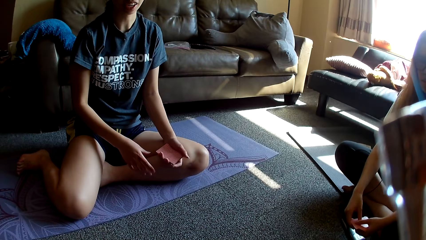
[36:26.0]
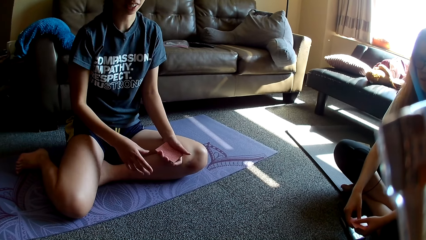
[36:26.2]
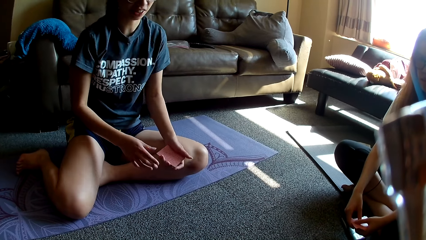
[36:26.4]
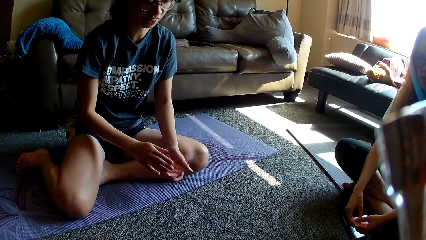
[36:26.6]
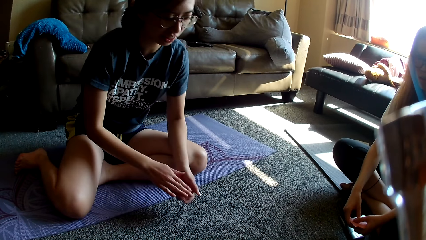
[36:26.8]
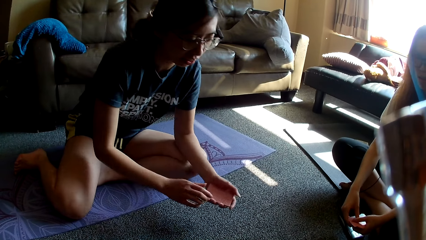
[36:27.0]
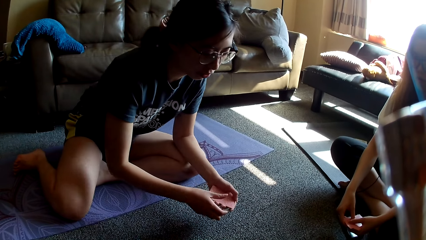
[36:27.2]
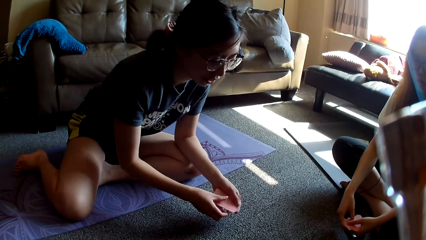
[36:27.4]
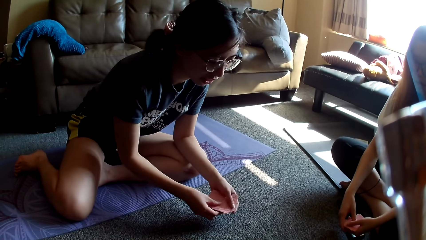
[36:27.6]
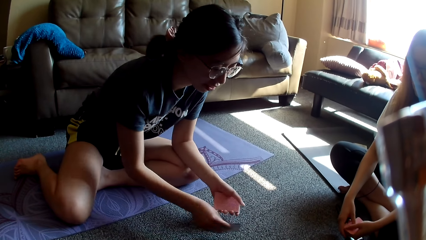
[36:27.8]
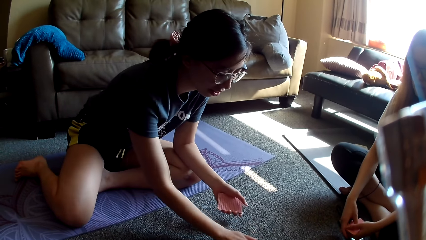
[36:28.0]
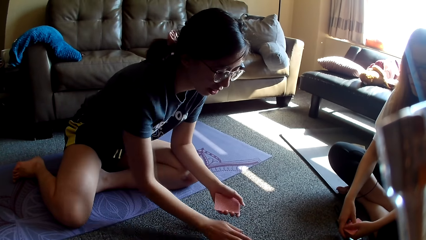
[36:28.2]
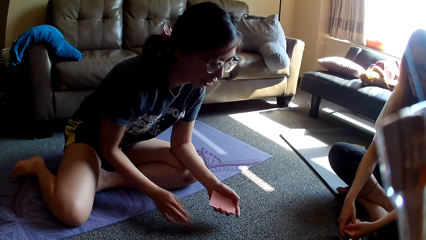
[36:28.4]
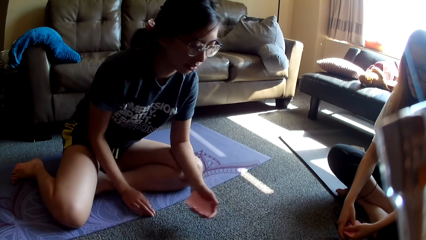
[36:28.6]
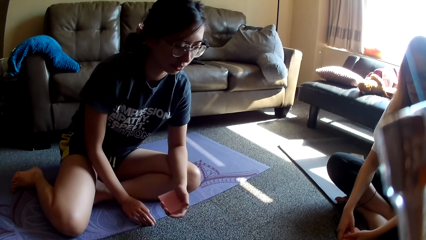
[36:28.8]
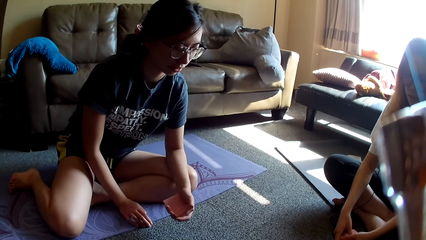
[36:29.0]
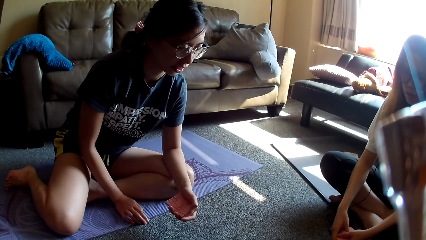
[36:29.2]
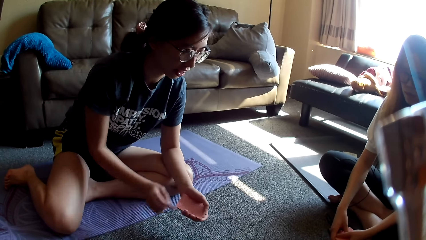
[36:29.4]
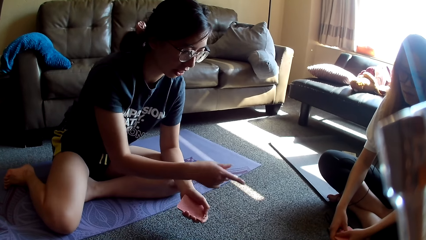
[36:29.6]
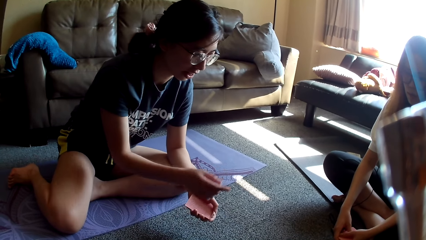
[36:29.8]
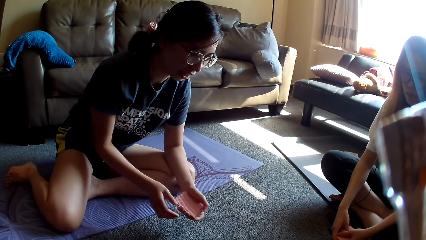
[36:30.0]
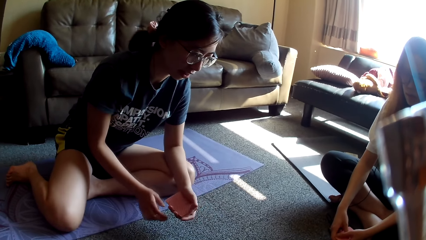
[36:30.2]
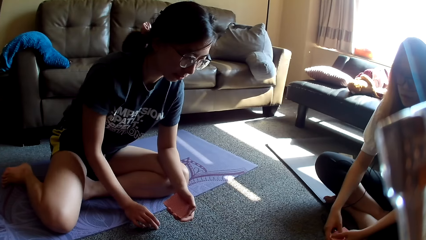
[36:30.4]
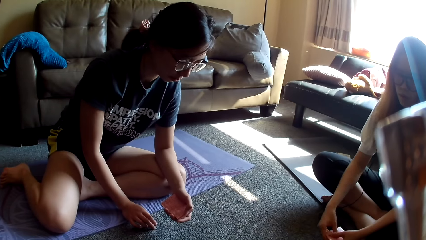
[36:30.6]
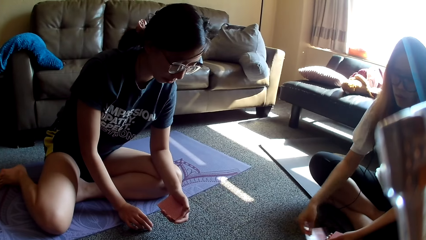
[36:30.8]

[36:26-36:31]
A lady hits the cards, picks up the card game and places a card on the floor. The lady rests a hand on the floor, points a finger ahead and rests a hand on the floor.

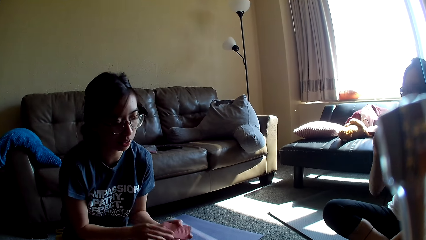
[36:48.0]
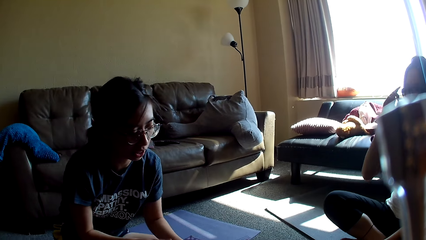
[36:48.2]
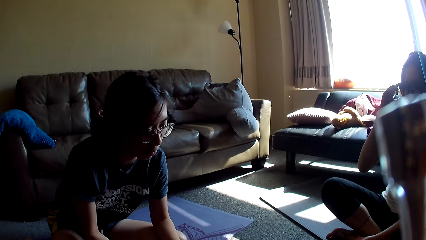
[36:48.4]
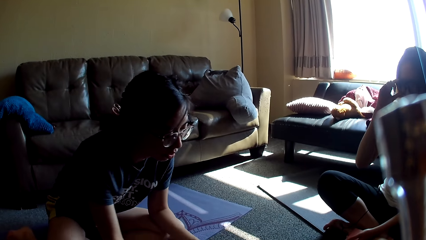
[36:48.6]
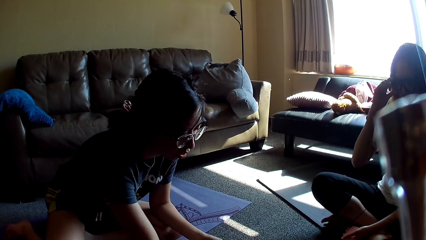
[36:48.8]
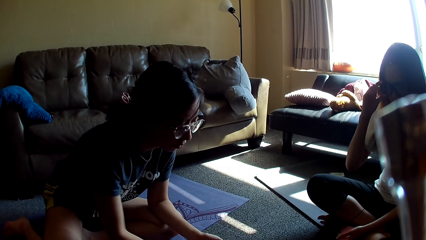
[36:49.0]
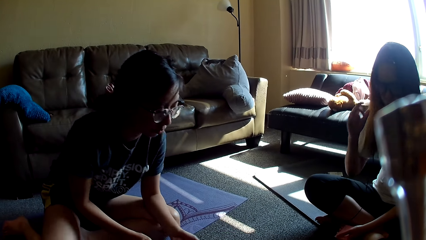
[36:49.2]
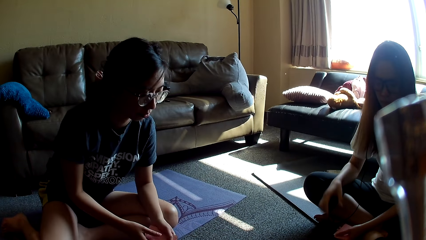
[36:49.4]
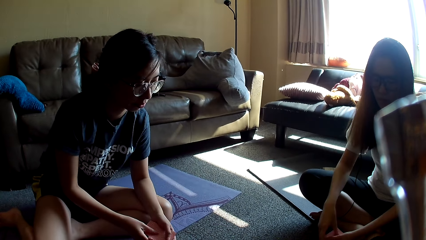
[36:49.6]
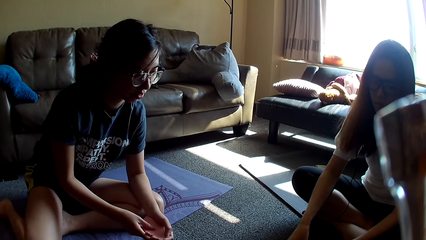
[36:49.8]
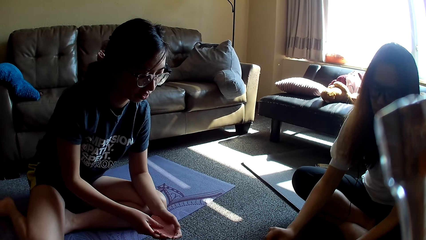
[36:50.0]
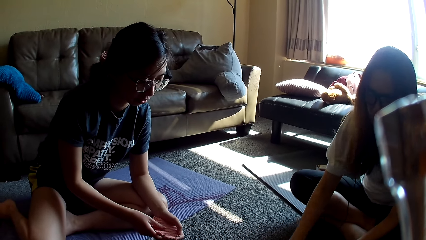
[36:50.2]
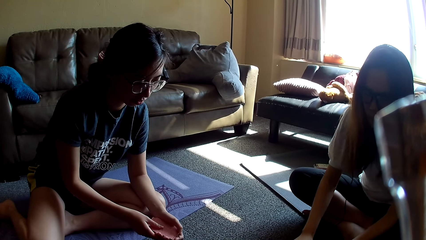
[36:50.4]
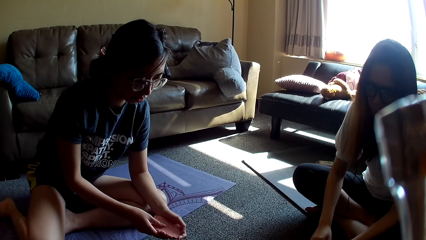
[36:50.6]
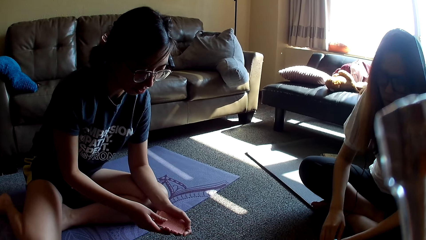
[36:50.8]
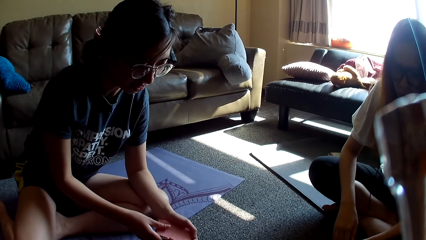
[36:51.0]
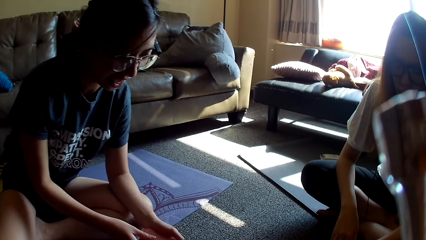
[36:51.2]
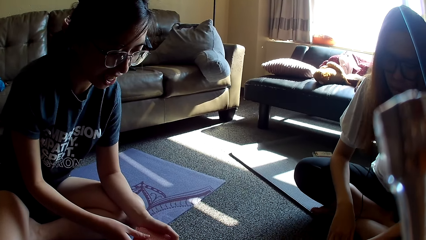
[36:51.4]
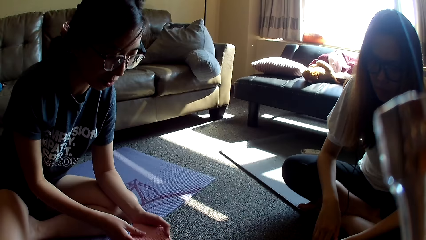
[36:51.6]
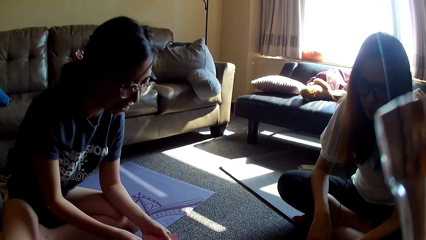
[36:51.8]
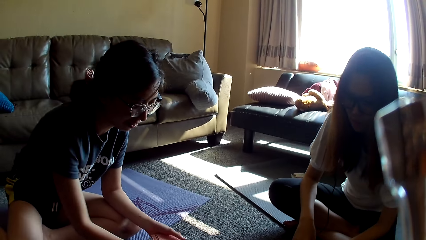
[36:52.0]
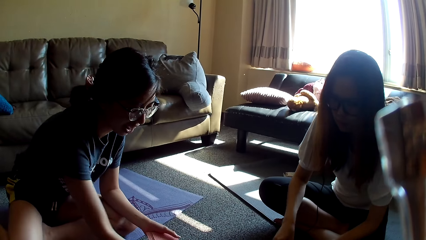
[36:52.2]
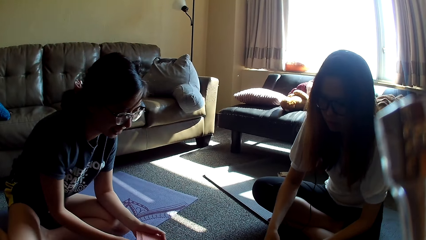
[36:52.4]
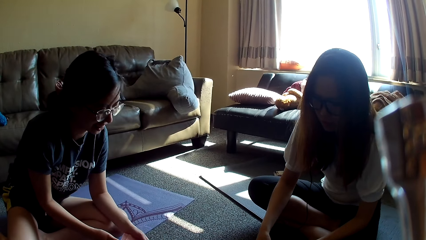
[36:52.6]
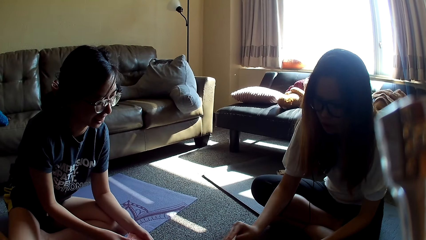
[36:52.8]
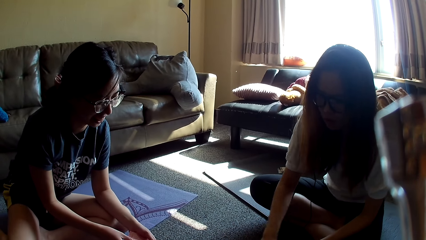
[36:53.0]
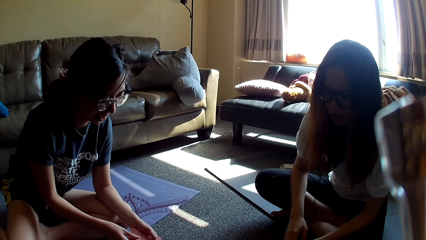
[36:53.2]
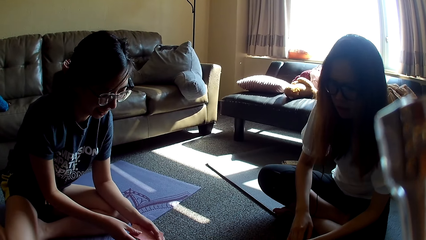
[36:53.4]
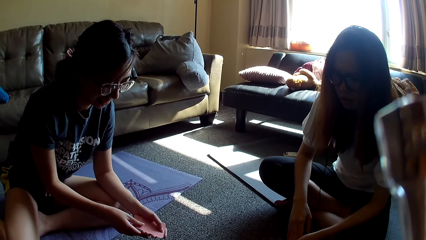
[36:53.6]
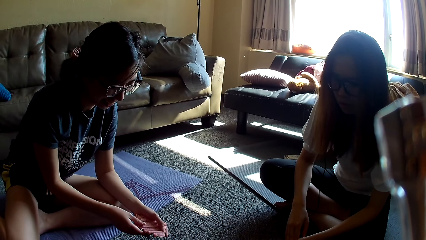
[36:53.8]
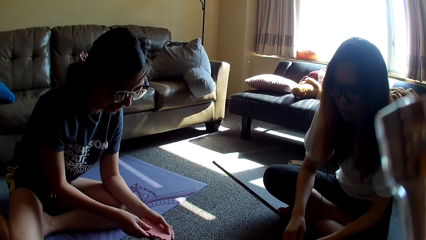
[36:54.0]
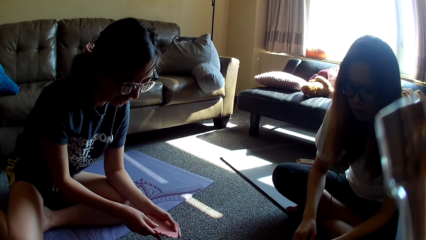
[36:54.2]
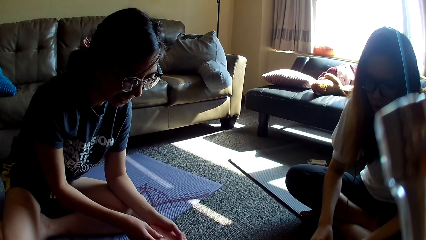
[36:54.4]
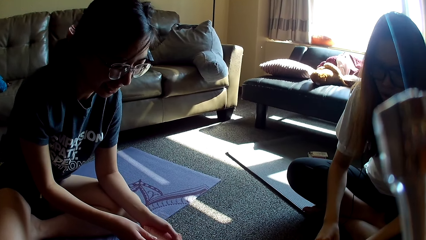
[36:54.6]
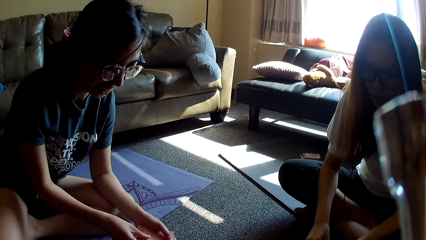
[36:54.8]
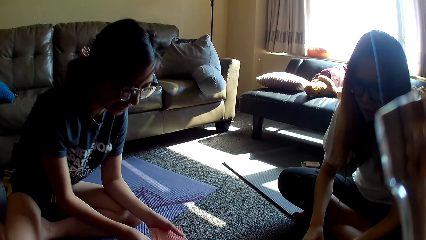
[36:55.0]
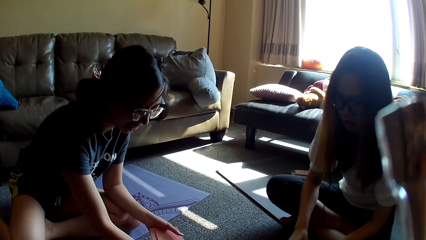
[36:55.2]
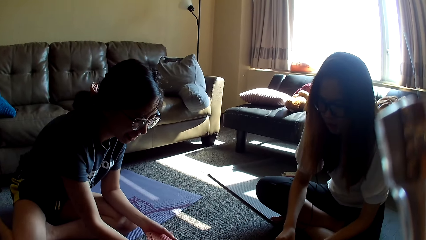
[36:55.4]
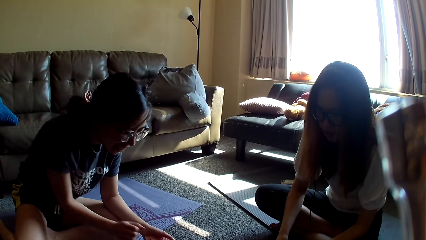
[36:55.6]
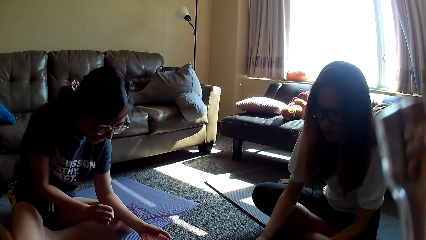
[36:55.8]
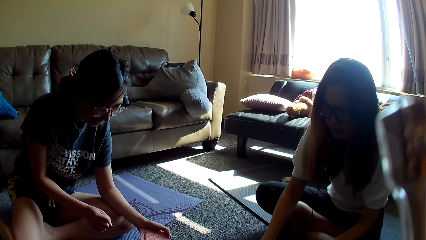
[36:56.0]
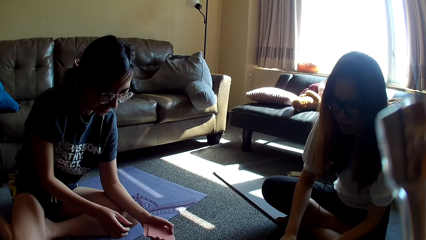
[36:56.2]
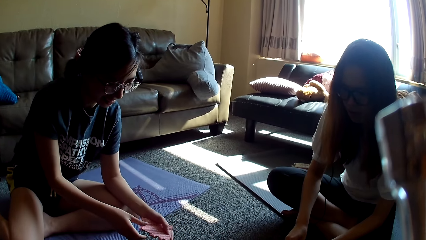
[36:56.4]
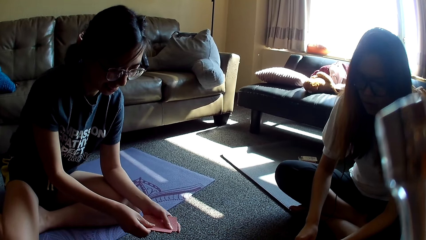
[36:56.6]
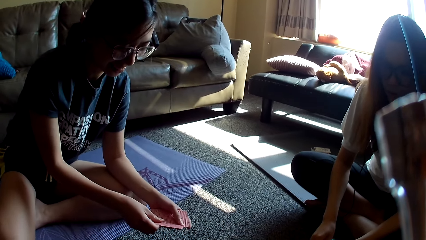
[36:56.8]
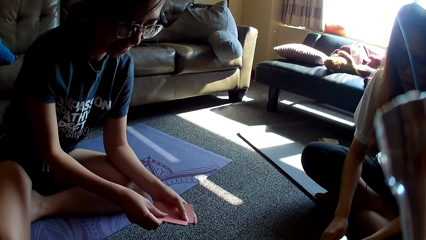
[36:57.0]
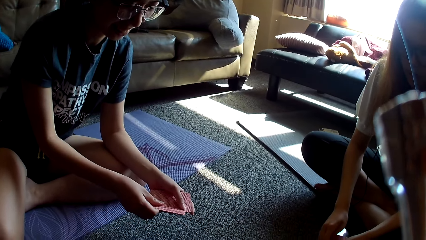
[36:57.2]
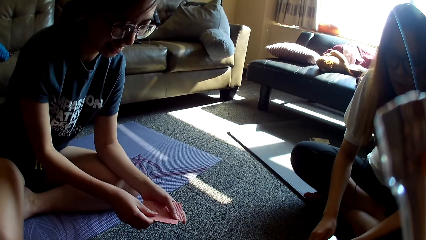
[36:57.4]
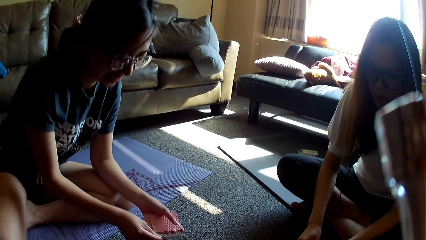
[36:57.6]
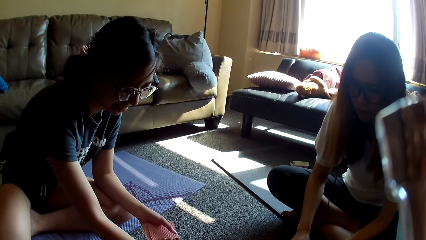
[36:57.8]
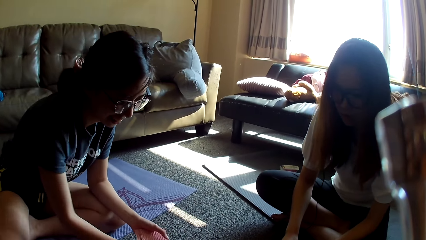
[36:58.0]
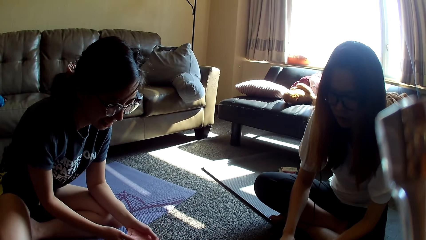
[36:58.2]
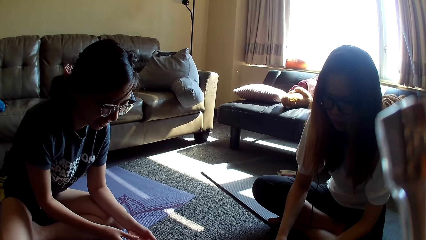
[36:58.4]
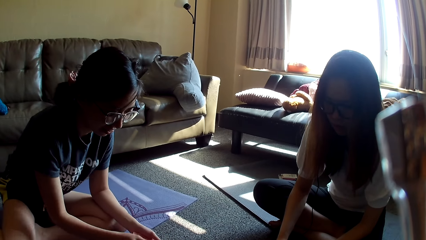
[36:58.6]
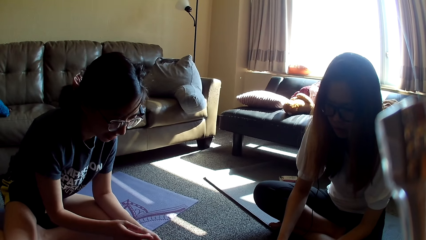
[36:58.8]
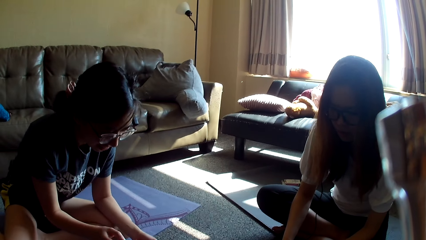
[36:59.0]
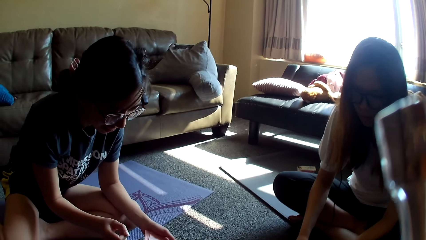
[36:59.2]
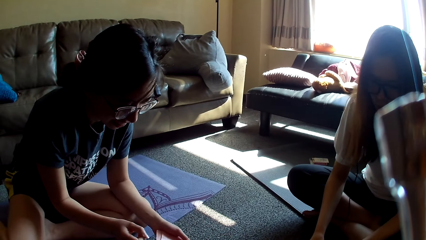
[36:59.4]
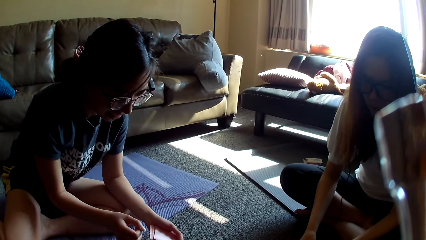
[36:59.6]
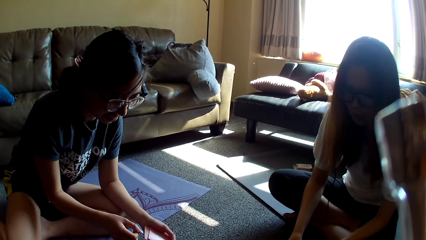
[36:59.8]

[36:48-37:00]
A lady adjusts her glasses. Another lady drops the card game. The first lady places a card on the floor. The other lady holds the card game. The other lady places a card on the floor and holds the card game. The first lady places a card on the floor. The other lady places a card on the table. The first lady places a card on the floor. The other lady holds the card game, places a card on the floor and holds the card game.
